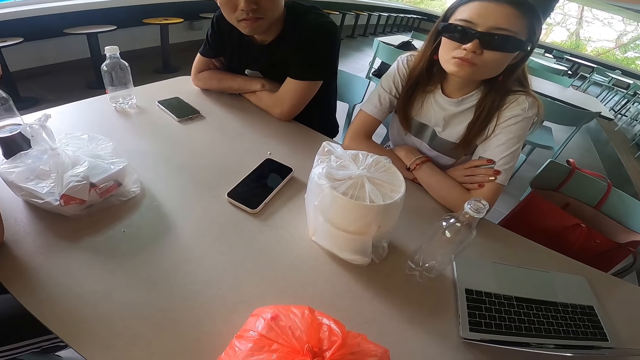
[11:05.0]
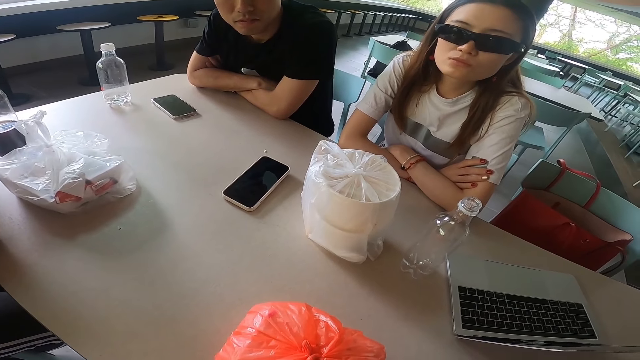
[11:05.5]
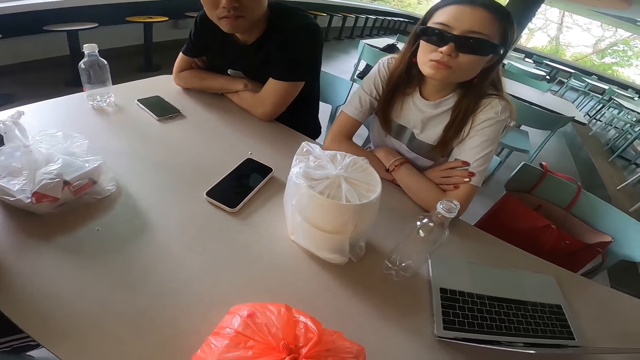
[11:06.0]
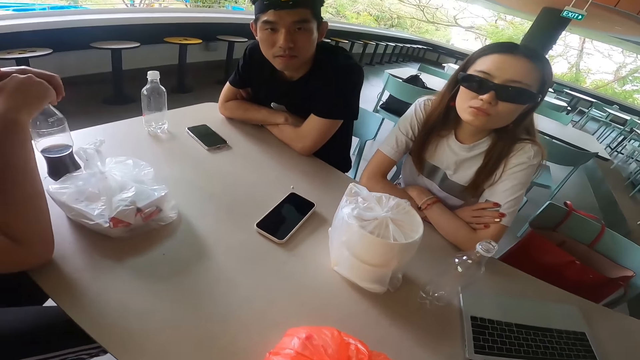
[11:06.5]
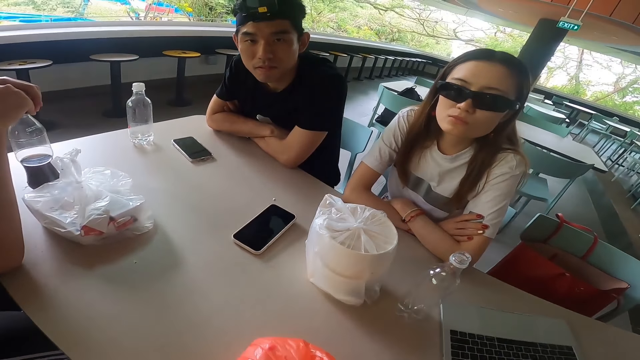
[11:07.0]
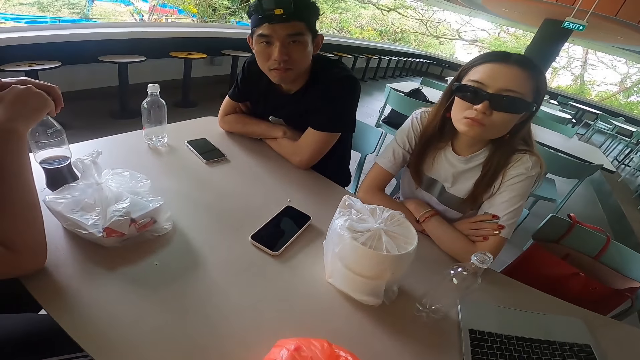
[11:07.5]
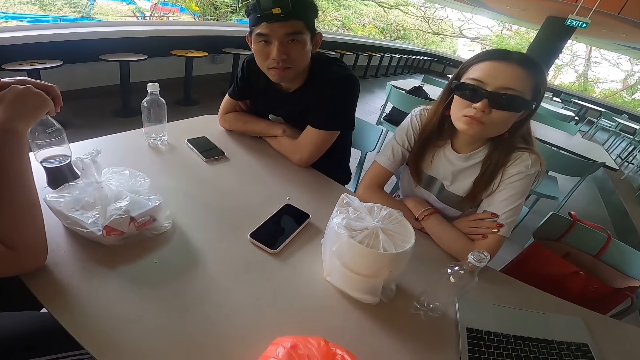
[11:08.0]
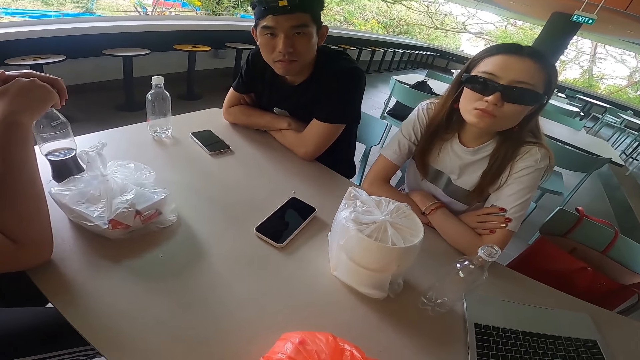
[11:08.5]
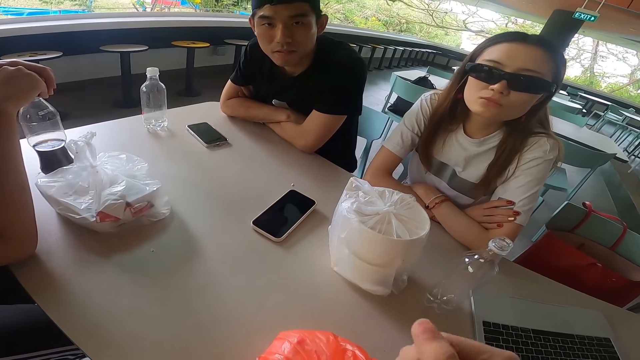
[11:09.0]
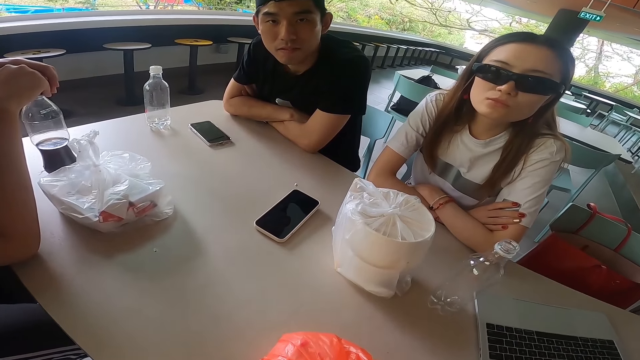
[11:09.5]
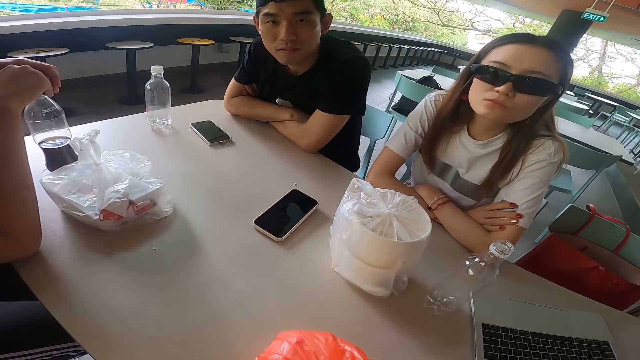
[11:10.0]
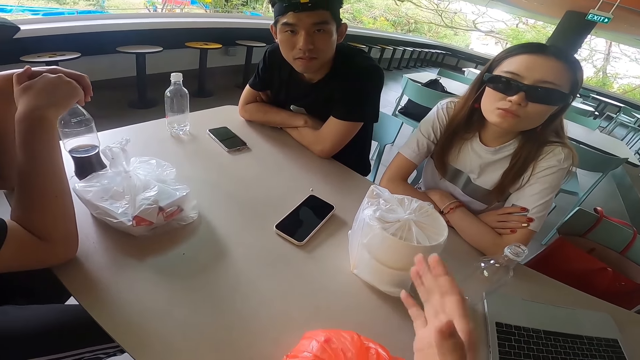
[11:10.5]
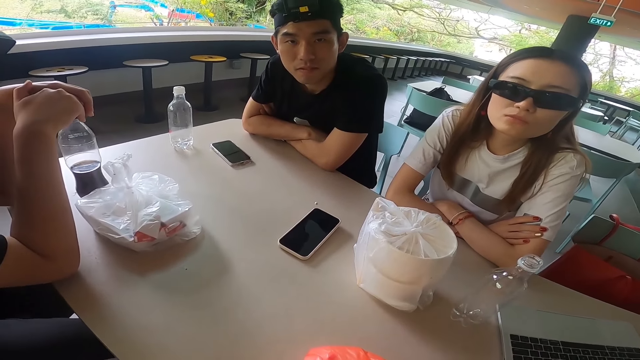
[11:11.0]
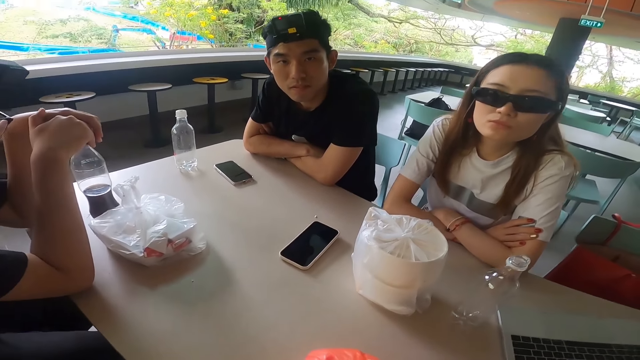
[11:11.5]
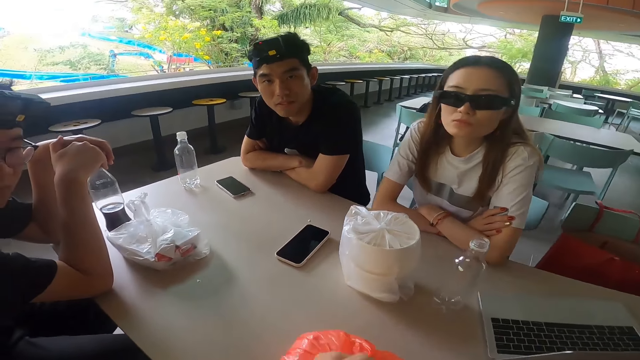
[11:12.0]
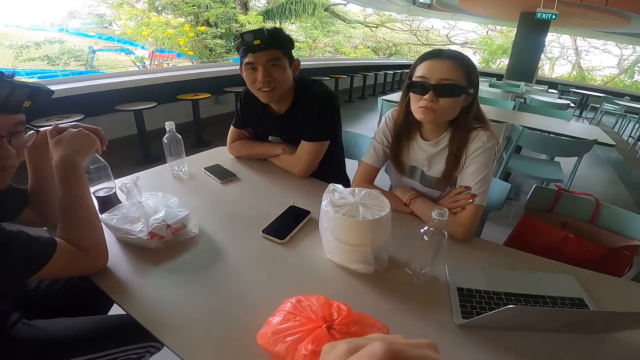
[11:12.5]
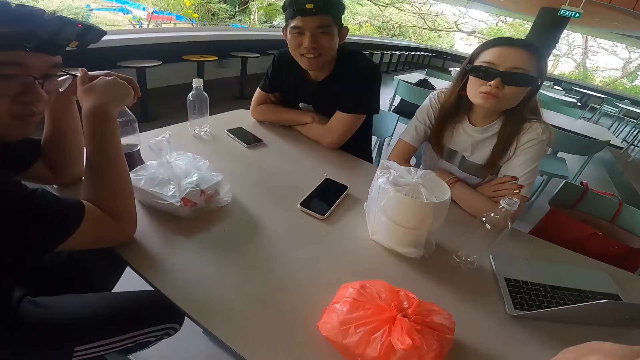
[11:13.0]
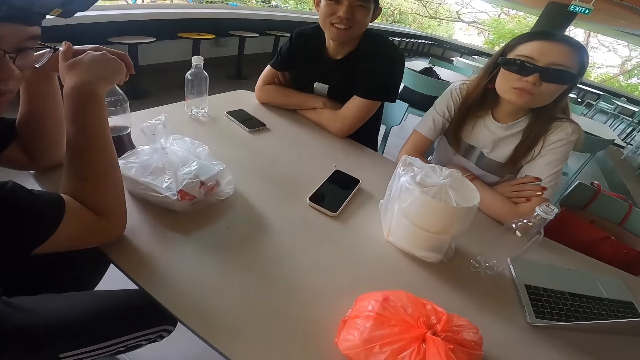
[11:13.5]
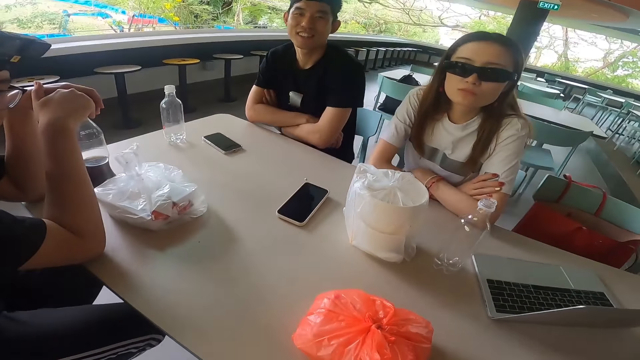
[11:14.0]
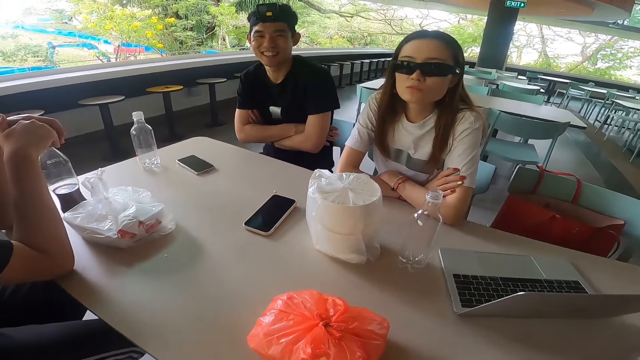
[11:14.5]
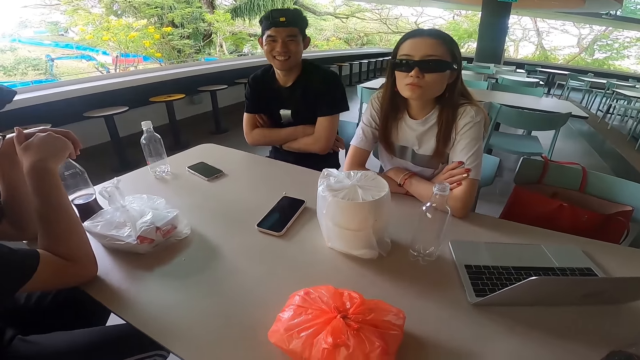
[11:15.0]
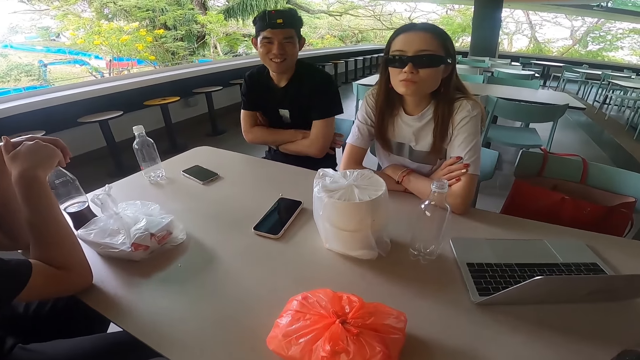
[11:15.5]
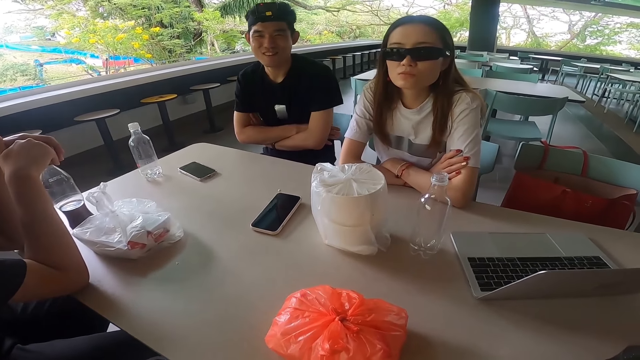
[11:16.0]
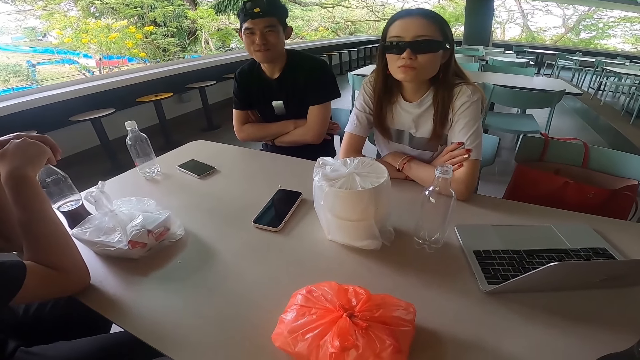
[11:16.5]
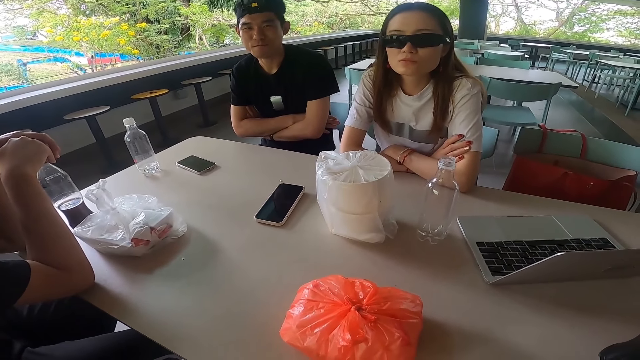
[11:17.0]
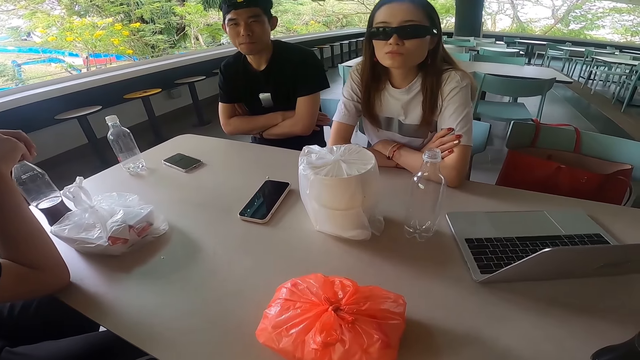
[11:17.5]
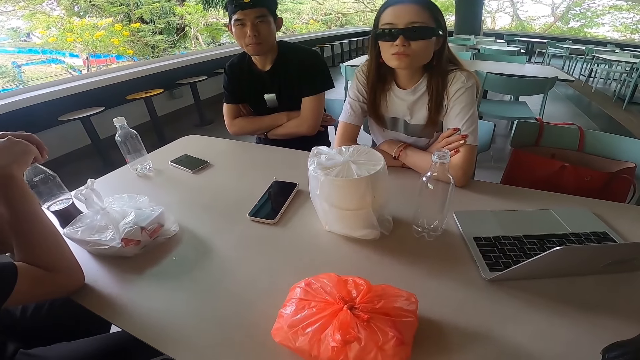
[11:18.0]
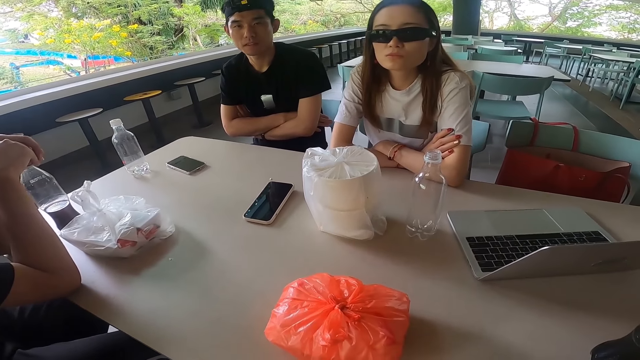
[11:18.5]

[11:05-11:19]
The camera wearer swings the right hand. A man leans from the table, arms folded. The camera wearer stares at the table.

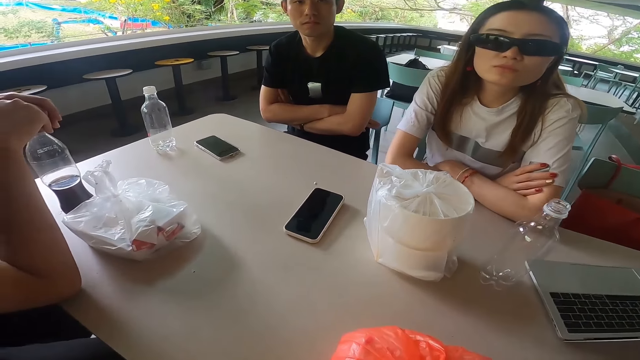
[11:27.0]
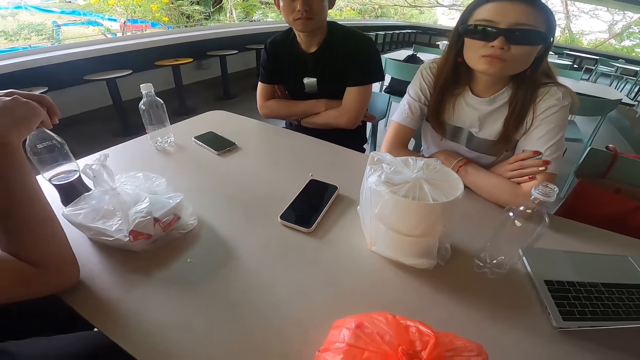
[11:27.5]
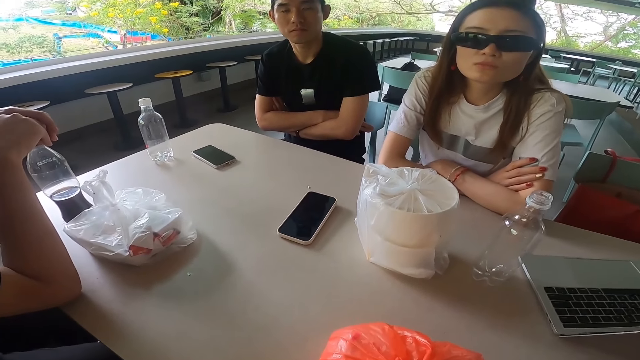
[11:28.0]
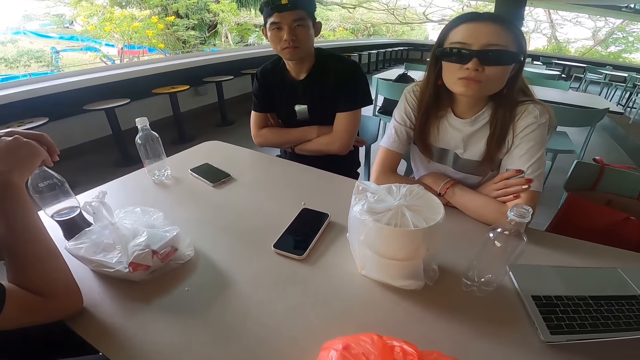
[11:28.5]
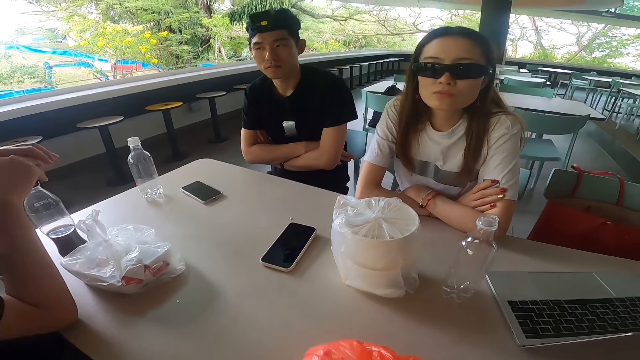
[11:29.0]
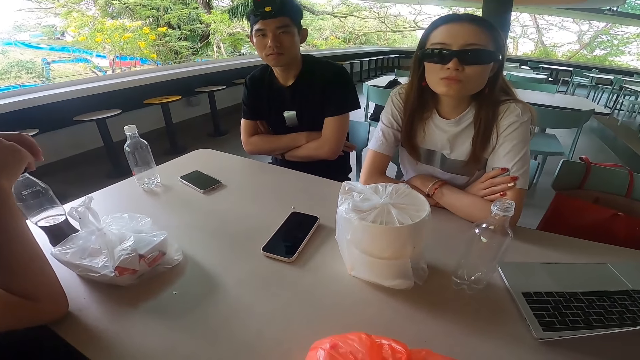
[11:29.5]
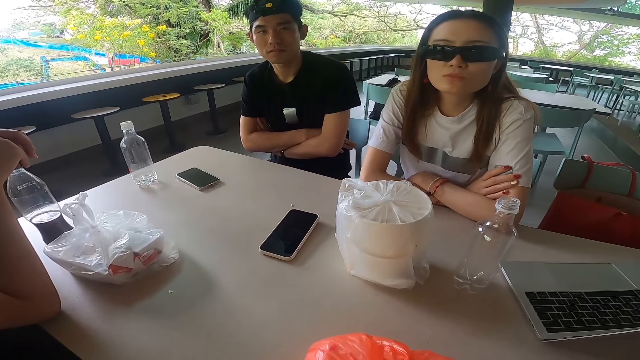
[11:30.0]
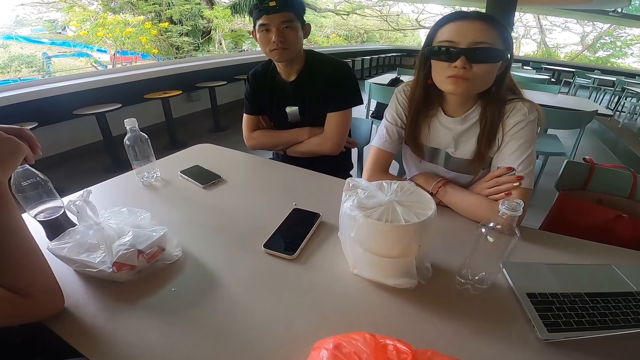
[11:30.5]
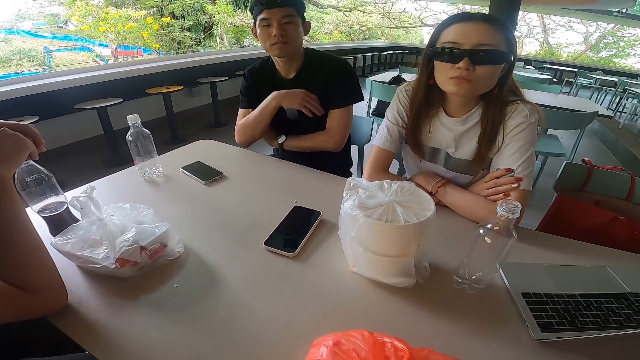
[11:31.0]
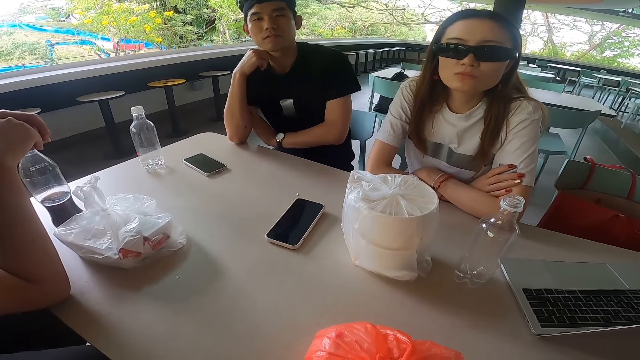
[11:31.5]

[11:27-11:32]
The camera wearer leans the right hand on the table. A man unfolds his hands and touches his chin with his elbow on the hand.

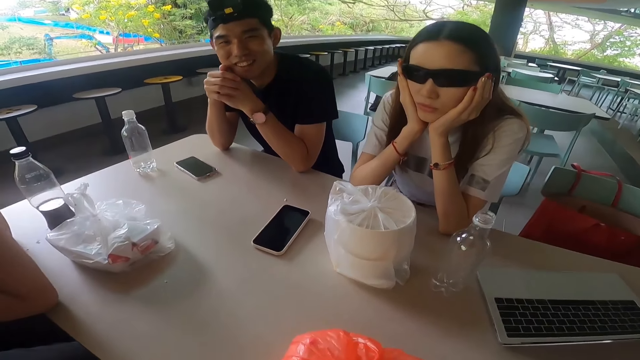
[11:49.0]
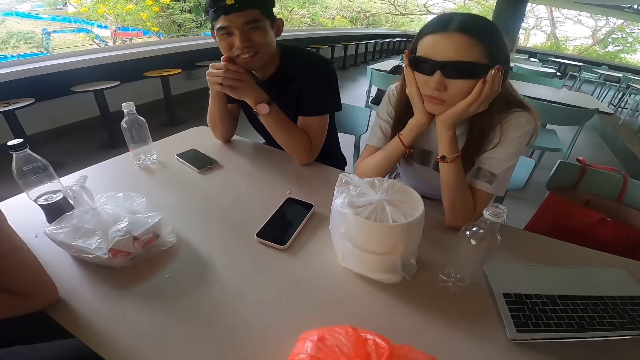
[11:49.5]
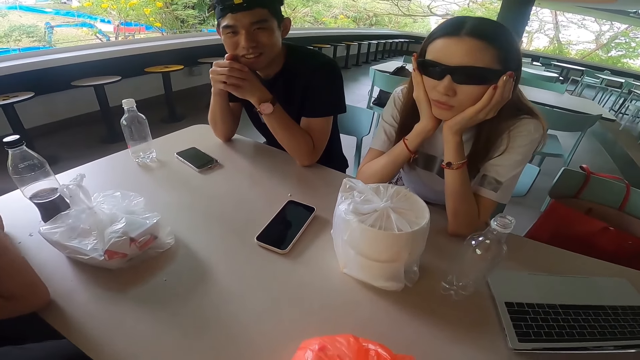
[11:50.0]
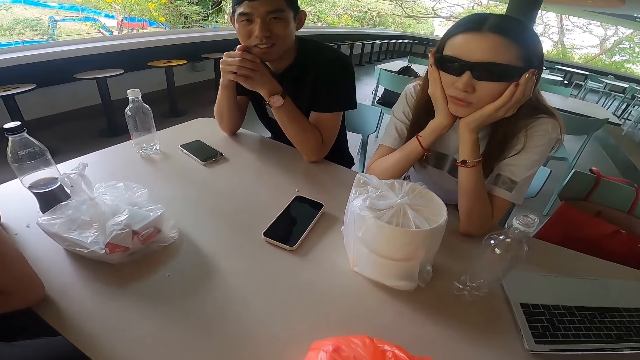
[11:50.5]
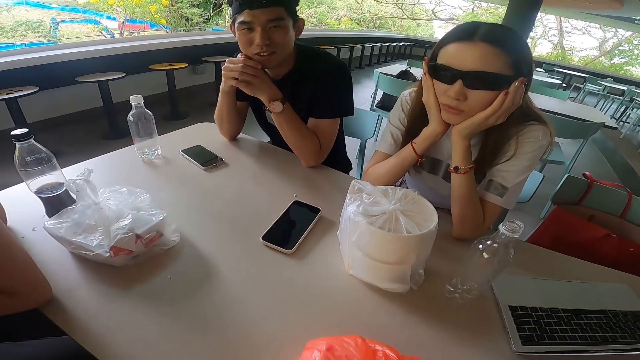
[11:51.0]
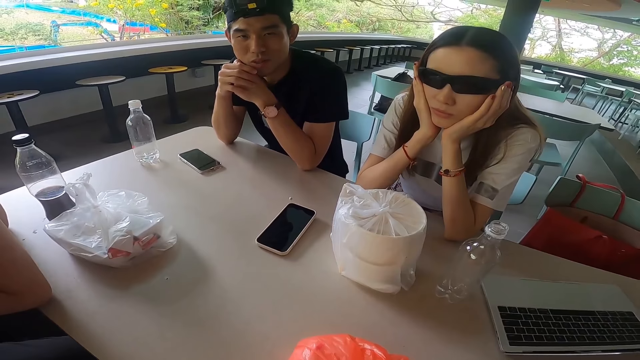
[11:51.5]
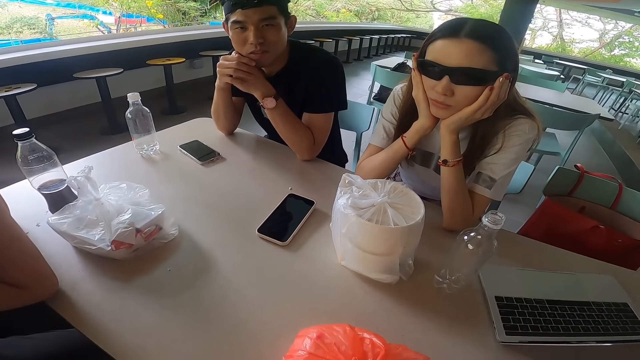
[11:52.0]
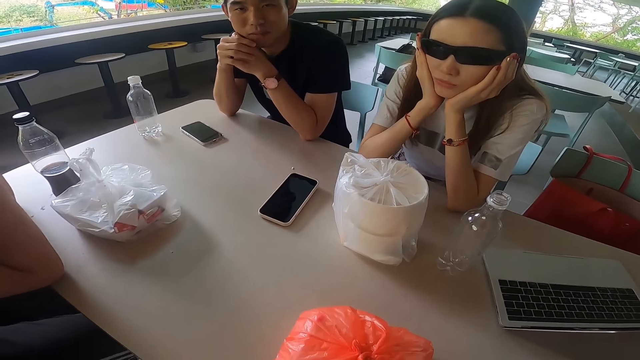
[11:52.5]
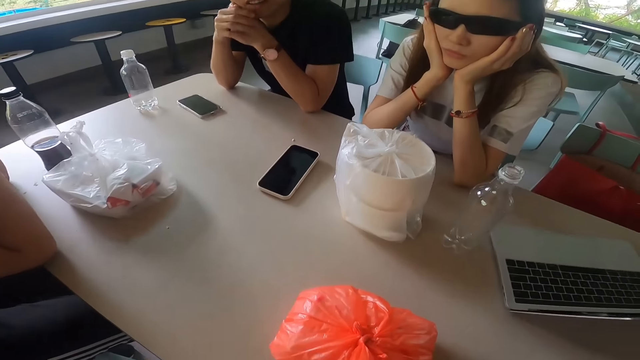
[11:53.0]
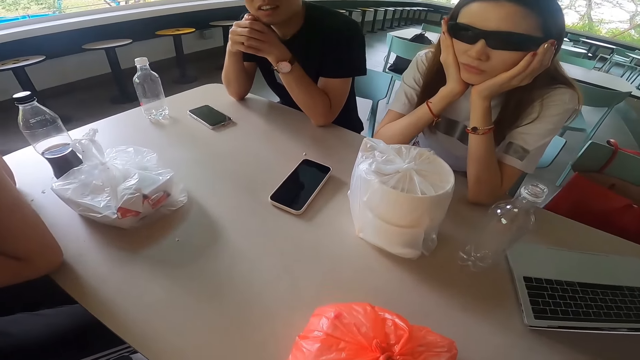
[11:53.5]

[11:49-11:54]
The camera wearer stares at a man.
